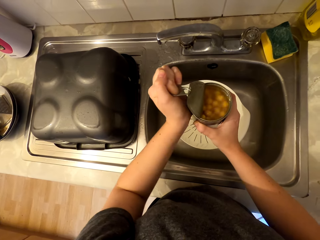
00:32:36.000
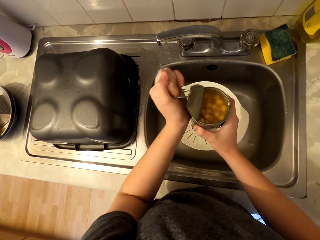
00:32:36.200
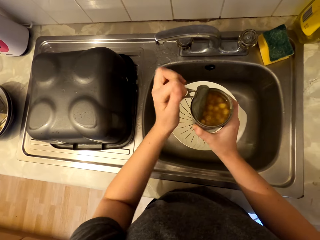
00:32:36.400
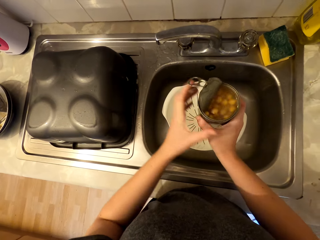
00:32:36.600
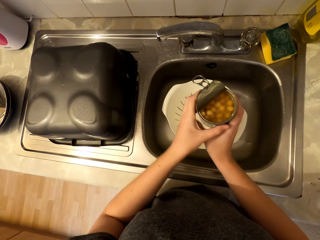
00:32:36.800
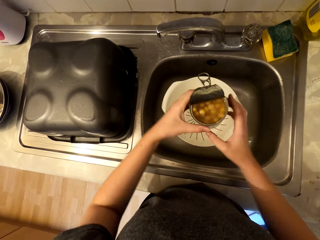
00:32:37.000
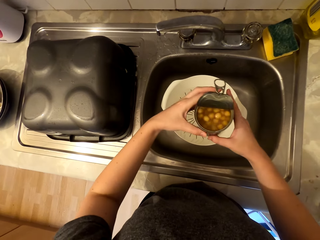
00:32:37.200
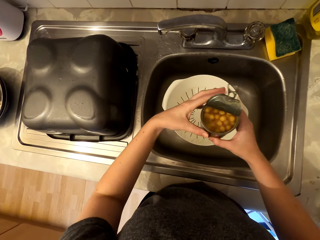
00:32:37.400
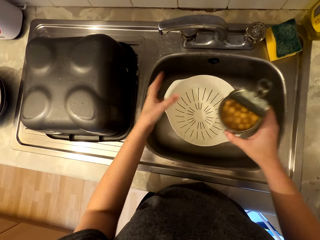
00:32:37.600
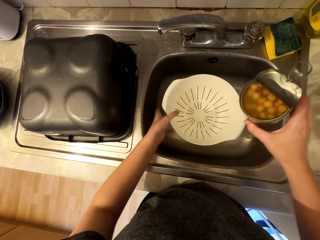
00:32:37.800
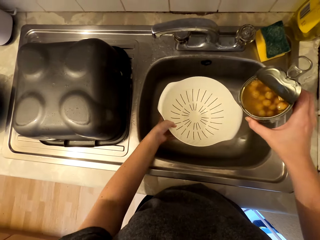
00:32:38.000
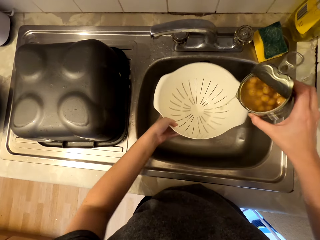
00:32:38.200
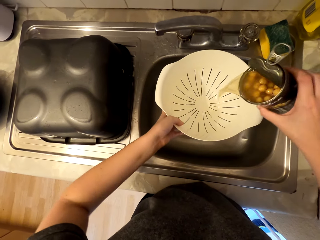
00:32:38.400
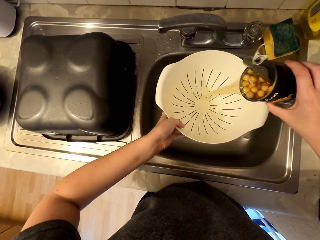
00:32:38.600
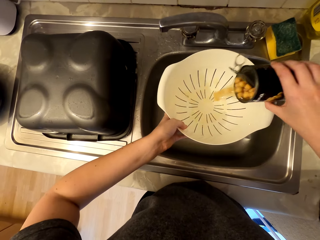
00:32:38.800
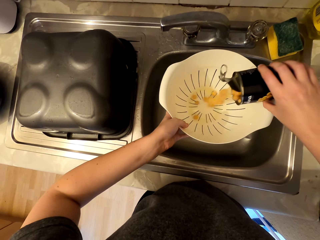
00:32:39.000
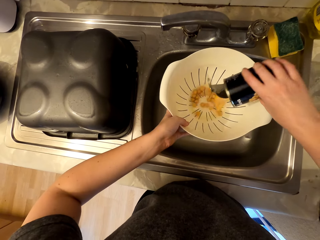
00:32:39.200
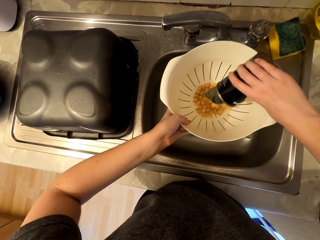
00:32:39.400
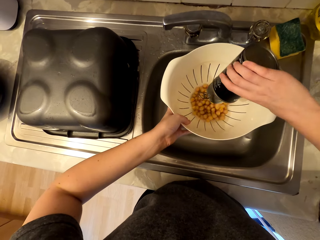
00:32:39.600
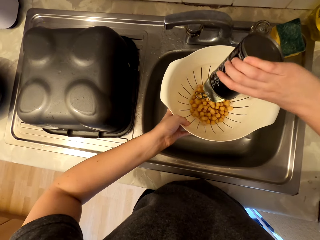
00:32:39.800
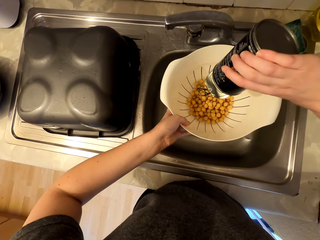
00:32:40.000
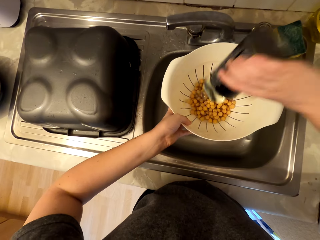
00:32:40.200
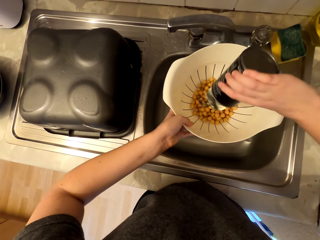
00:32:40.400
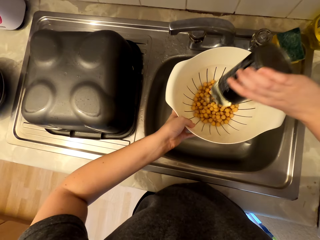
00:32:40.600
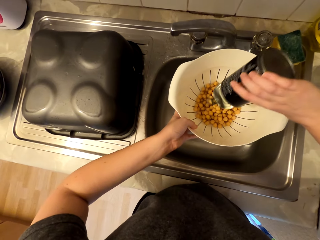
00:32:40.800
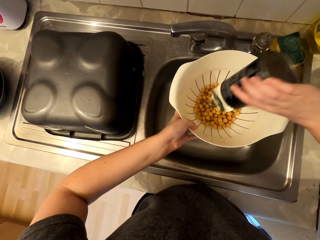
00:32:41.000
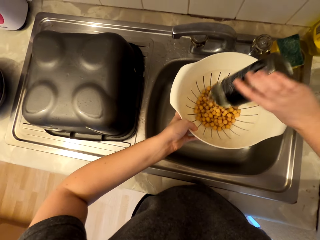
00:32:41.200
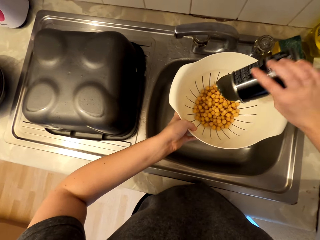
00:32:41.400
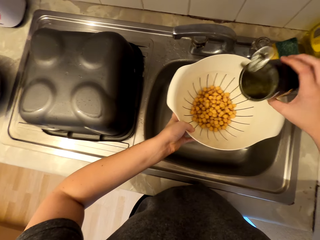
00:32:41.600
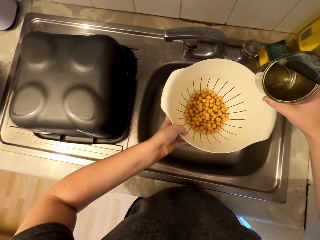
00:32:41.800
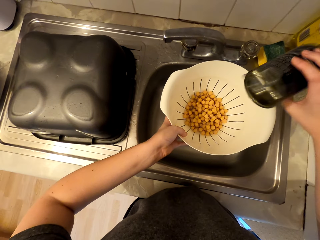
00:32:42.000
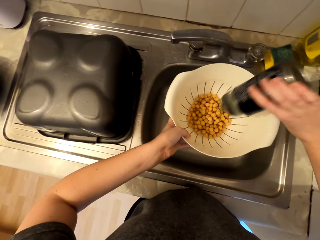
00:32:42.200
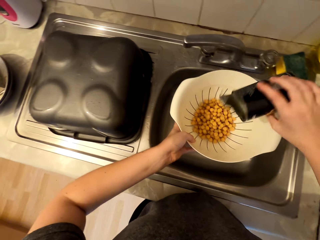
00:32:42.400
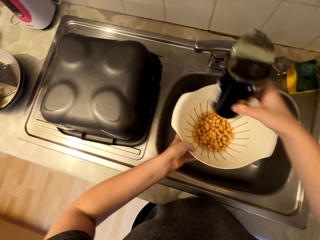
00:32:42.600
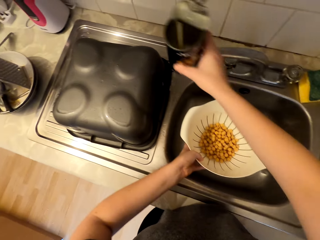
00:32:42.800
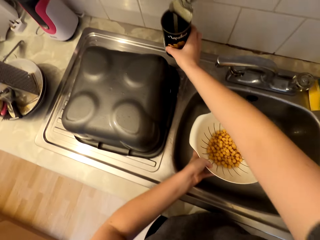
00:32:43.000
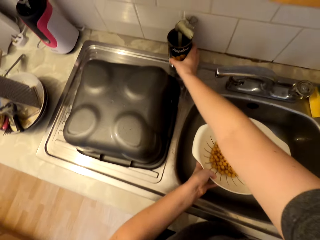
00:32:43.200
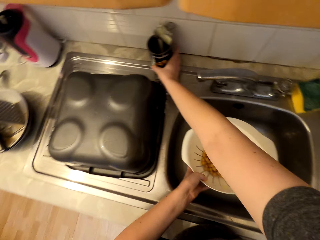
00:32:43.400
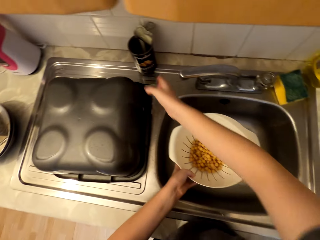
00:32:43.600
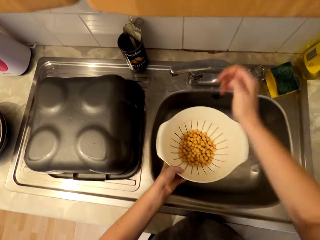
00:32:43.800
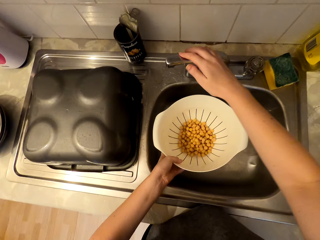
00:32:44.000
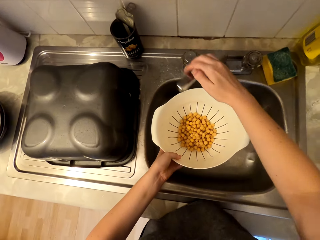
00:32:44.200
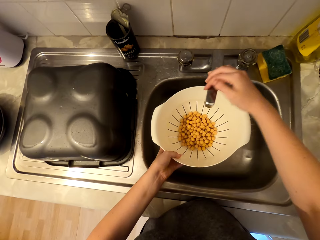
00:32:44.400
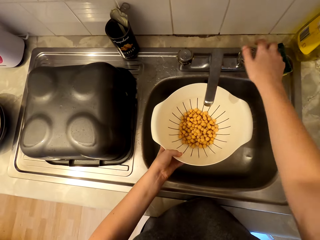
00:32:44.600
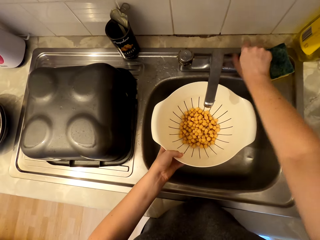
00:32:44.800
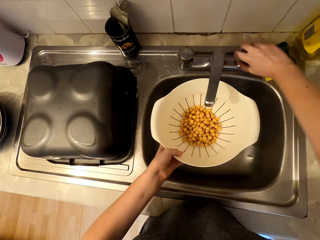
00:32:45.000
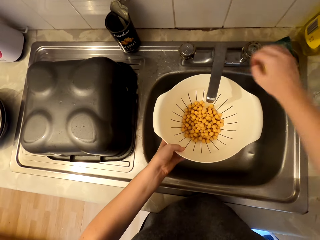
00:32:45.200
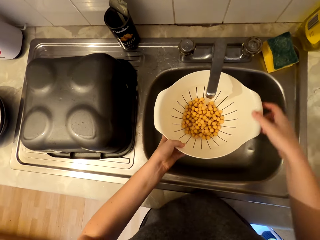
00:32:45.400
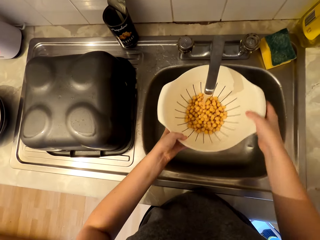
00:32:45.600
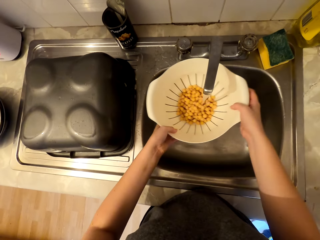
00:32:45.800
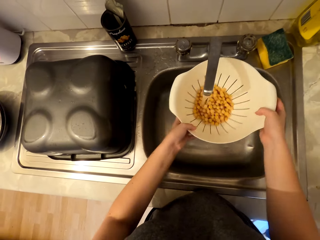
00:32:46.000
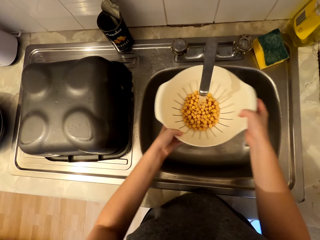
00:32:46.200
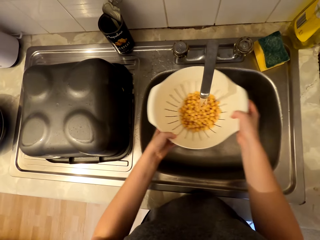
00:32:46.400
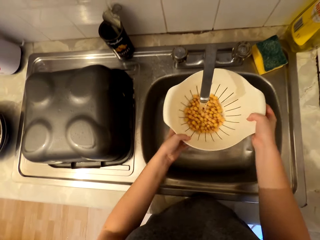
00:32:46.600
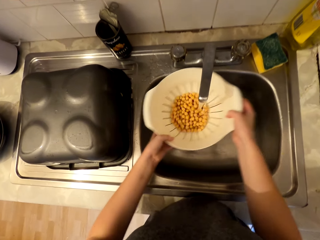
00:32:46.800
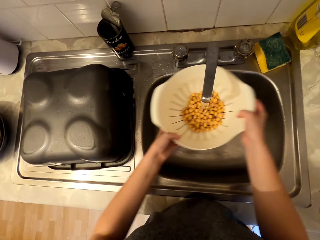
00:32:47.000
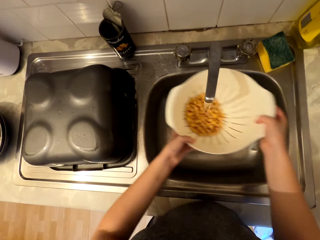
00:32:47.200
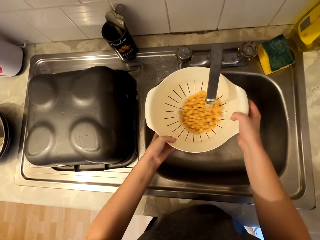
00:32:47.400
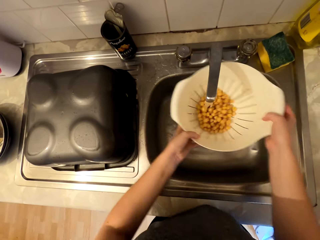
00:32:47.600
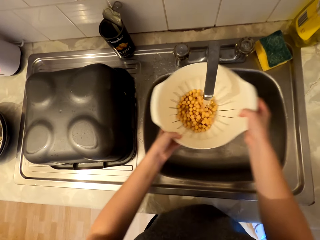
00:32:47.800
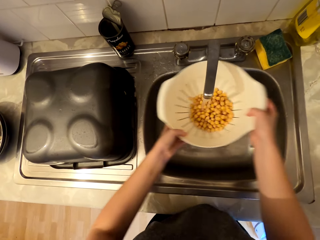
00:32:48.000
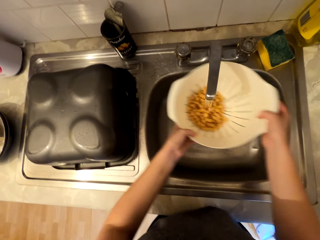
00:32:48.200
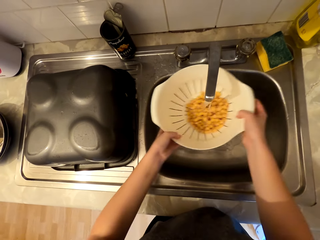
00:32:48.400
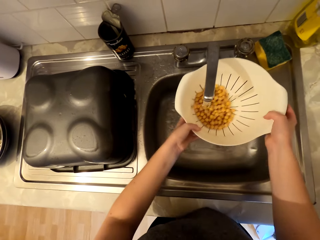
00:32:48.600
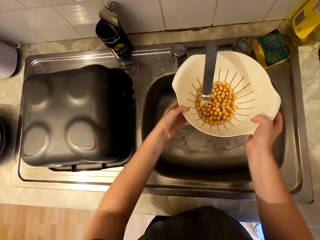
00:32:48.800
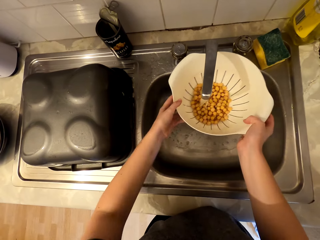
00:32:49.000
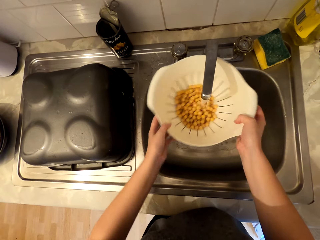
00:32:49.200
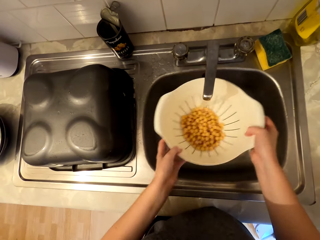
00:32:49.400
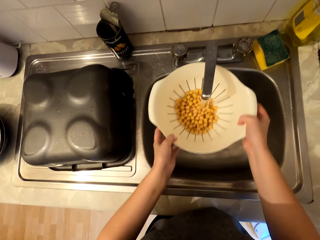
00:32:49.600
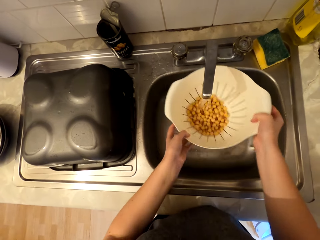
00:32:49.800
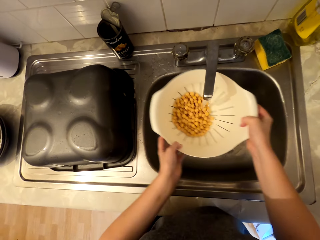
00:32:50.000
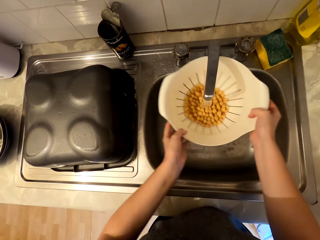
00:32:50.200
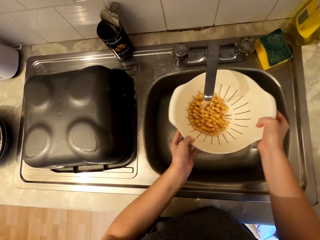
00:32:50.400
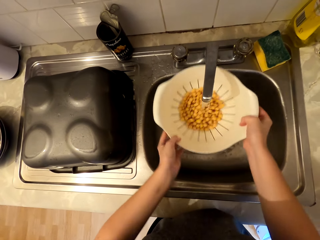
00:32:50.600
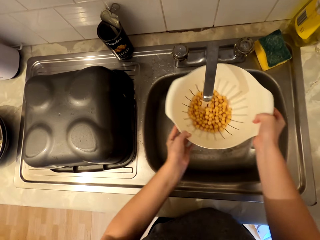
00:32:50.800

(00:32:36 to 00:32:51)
The camera wearer picks up a sieve basin or colander from the sink. They pour the chickpeas in the colander. They place the can of chickpeas on the sink. They move the tap towards the colander and open the tap. They run water in the colander. They shake the chickpeas in the colander. They rinse the beans.

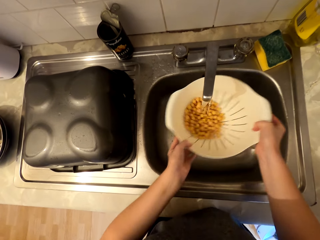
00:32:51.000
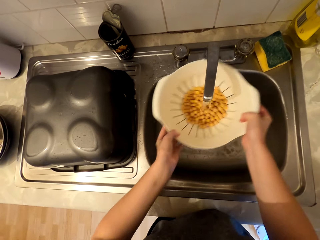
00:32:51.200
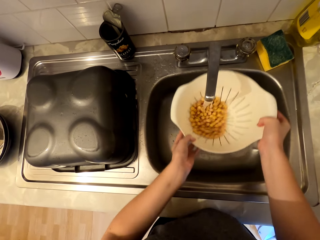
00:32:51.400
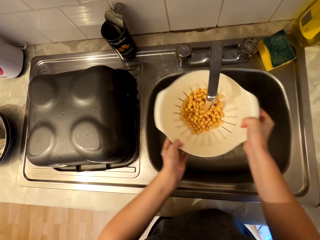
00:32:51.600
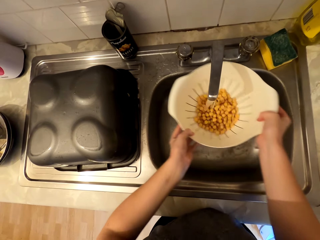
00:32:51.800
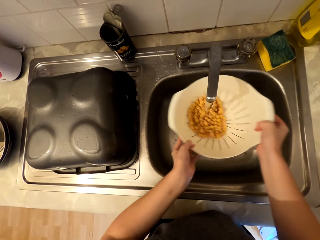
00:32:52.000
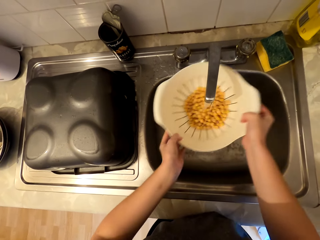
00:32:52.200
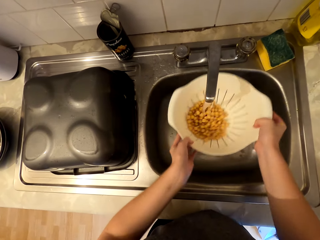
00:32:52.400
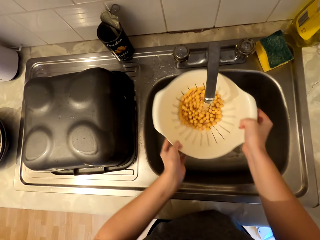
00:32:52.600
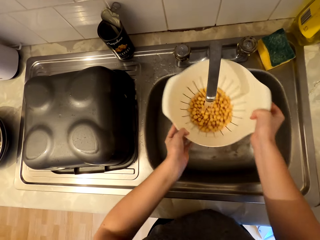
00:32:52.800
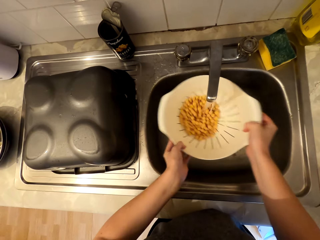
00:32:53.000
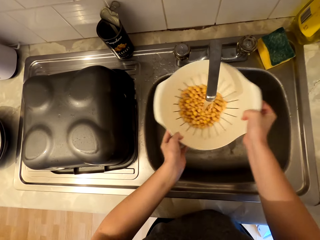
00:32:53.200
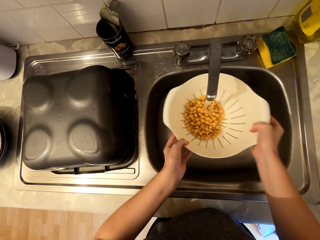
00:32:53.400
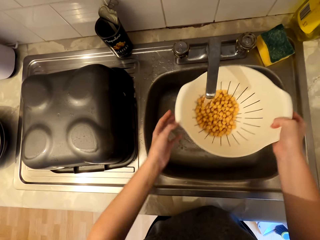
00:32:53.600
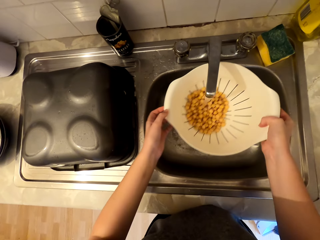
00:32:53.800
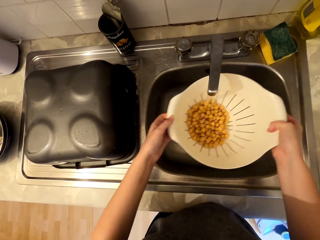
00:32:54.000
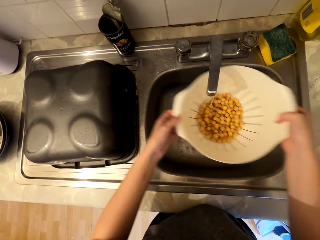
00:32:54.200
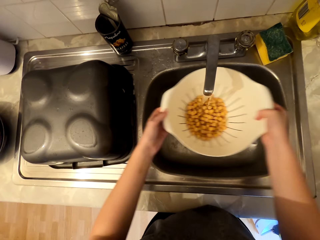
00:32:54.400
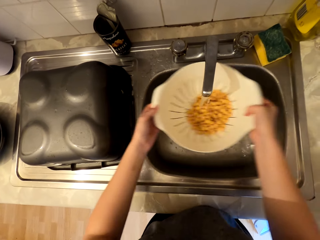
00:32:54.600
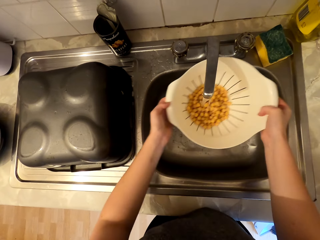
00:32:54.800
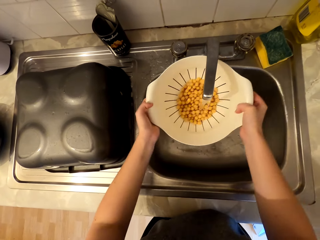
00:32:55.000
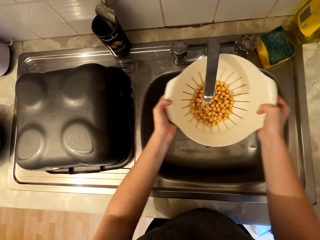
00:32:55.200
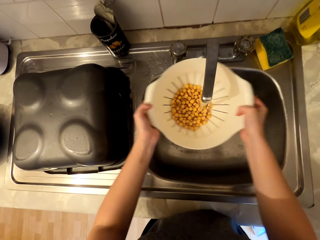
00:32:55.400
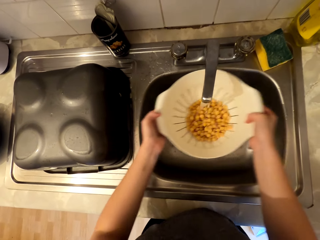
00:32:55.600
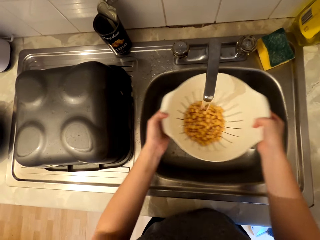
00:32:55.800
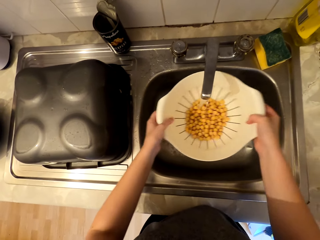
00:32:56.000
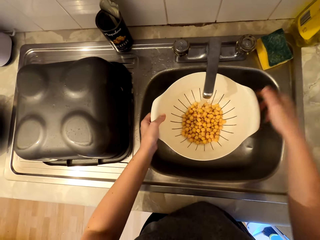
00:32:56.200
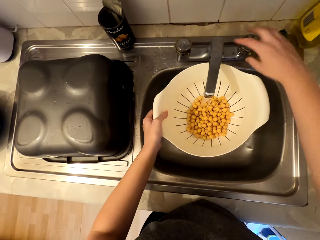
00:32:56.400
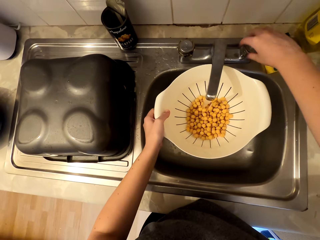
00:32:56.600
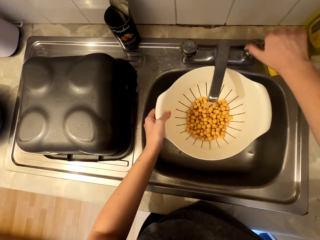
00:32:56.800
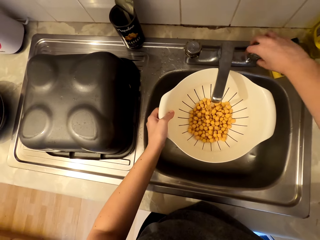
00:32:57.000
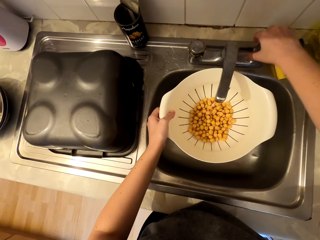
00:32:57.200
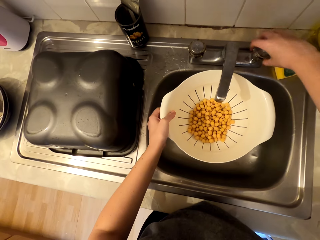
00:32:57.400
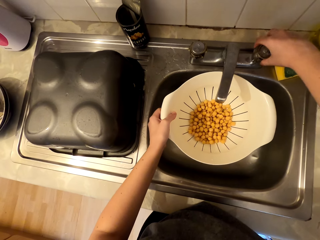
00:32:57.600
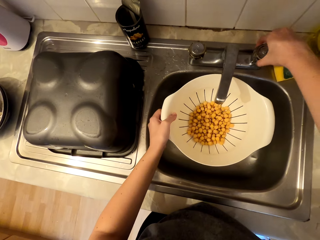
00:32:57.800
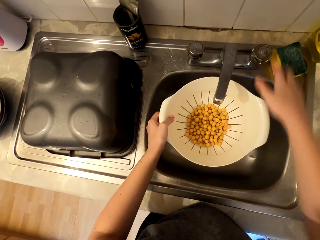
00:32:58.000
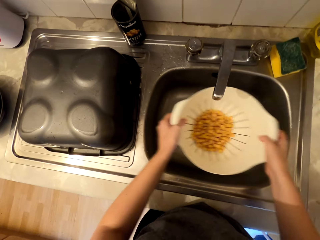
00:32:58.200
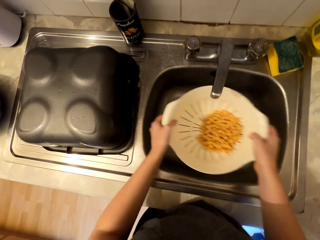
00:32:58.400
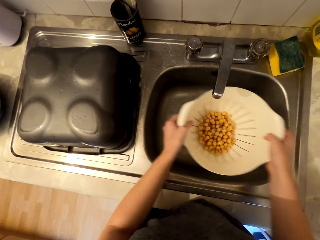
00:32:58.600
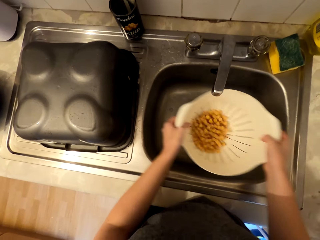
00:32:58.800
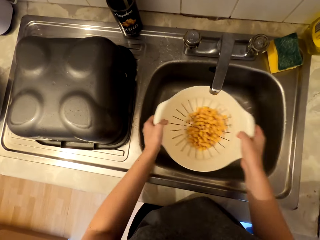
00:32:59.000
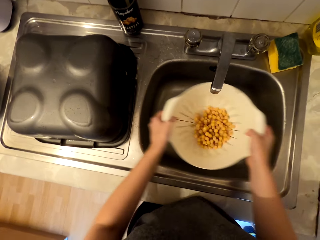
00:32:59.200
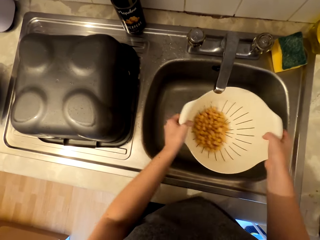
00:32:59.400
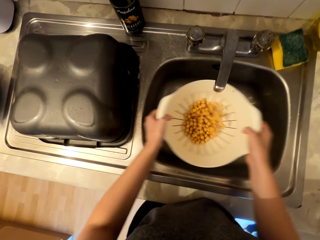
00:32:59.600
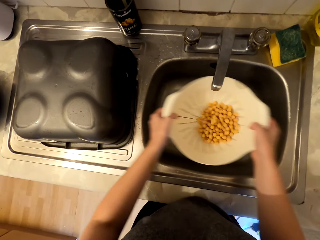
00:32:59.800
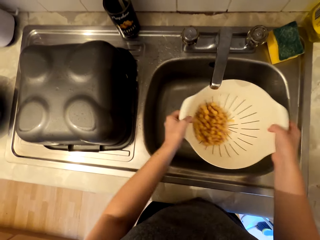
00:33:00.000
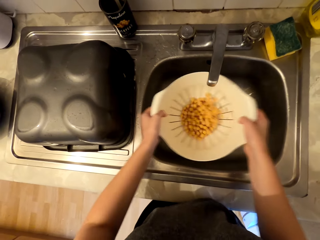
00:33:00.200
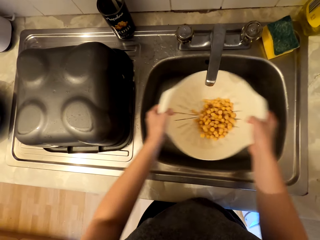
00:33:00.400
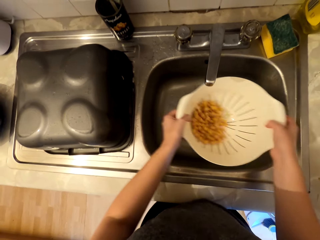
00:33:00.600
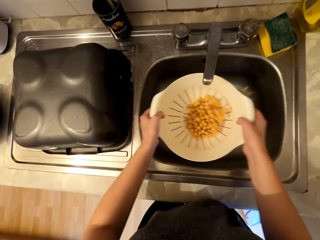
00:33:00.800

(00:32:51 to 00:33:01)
The camera wearer closes the tap water. They hold the colander with both hands. They shake the chickpeas in the colander. They rinse the beans.
